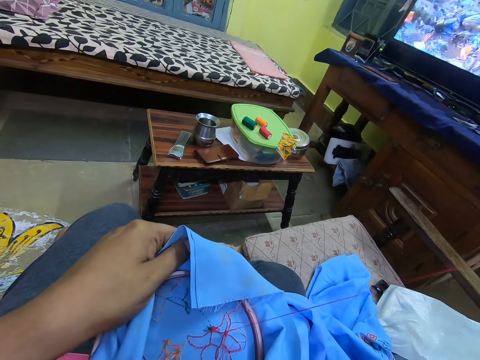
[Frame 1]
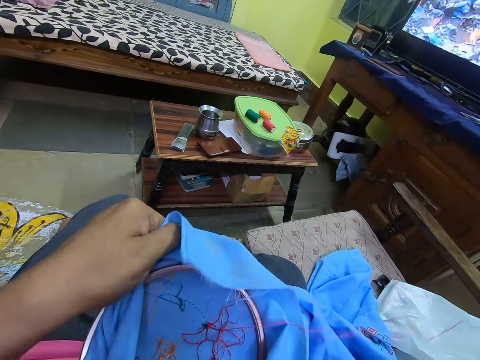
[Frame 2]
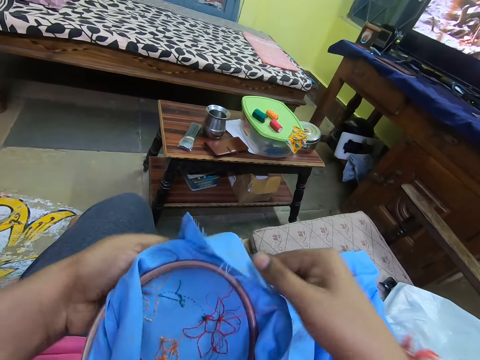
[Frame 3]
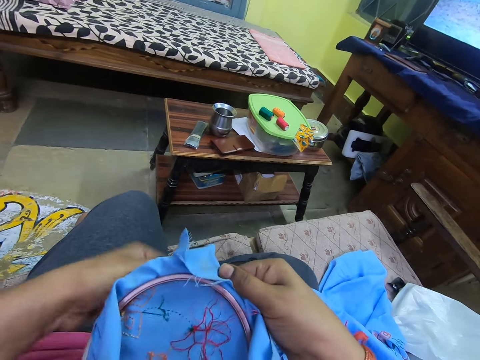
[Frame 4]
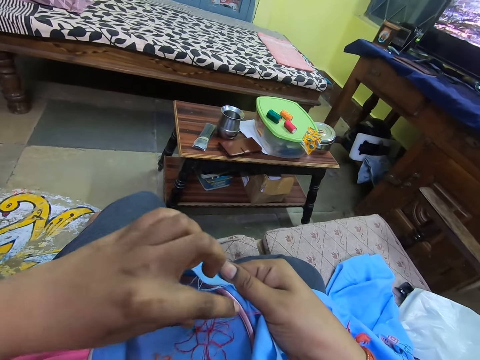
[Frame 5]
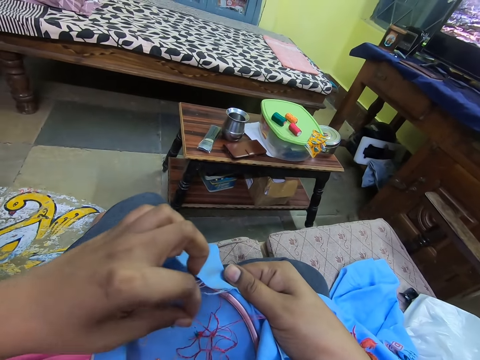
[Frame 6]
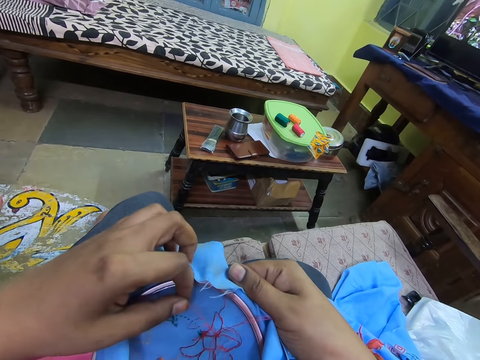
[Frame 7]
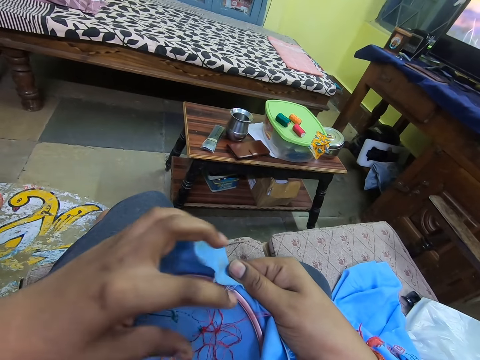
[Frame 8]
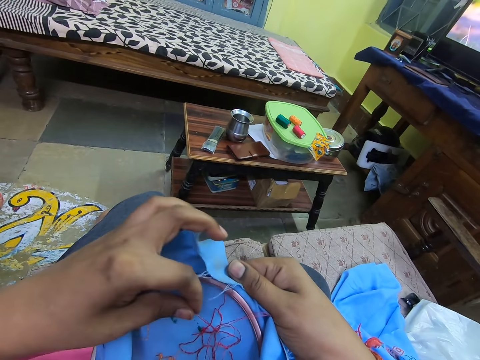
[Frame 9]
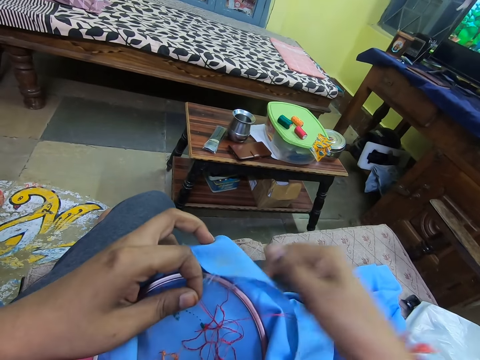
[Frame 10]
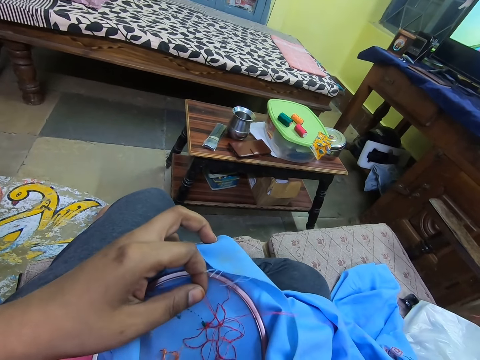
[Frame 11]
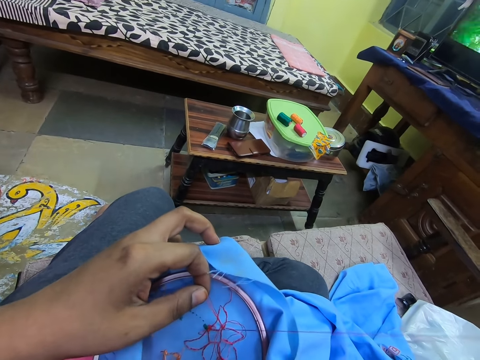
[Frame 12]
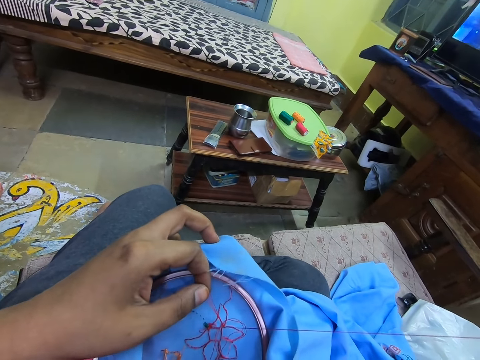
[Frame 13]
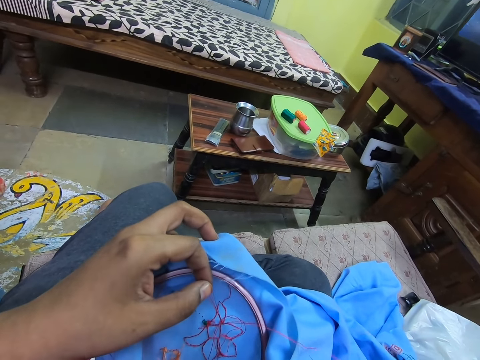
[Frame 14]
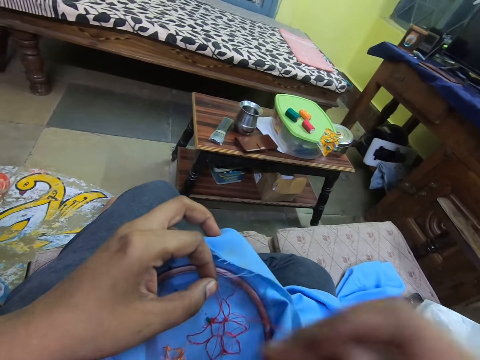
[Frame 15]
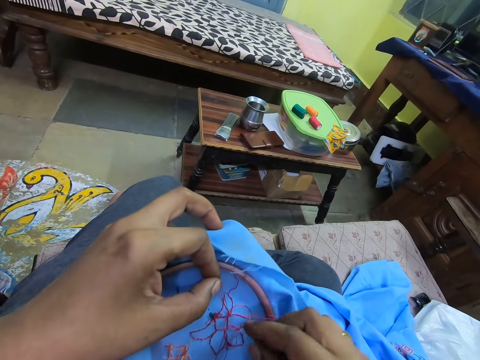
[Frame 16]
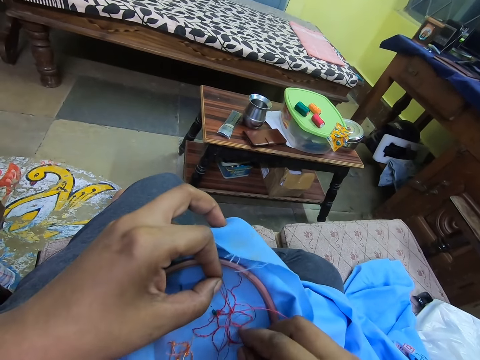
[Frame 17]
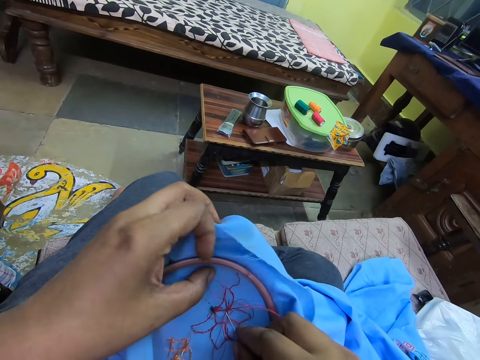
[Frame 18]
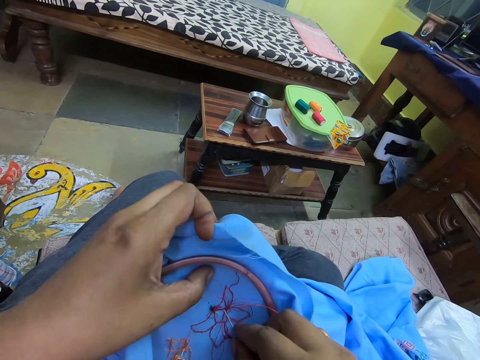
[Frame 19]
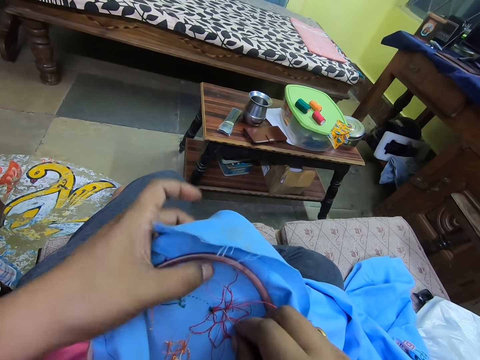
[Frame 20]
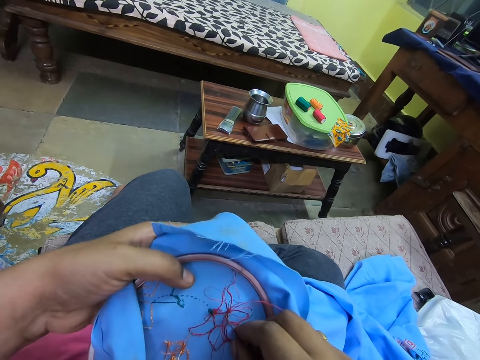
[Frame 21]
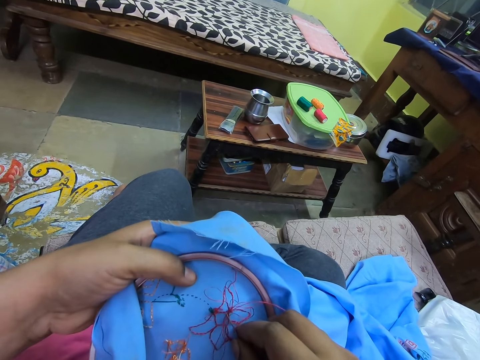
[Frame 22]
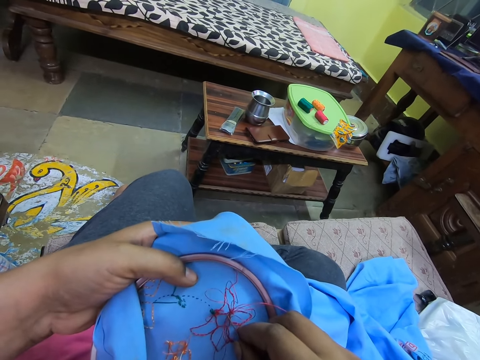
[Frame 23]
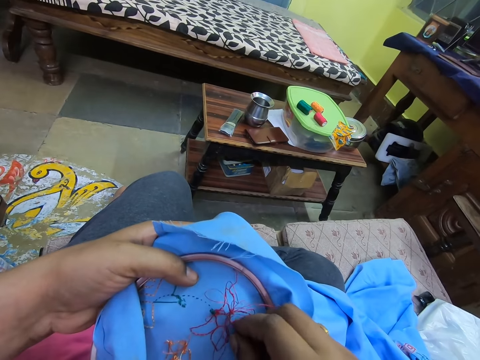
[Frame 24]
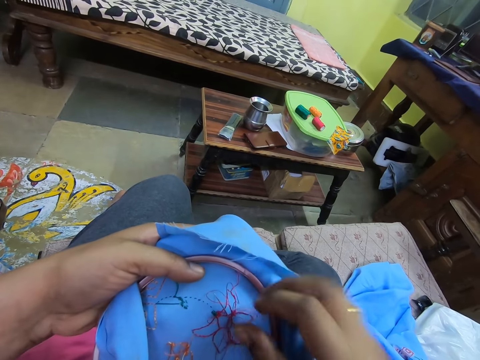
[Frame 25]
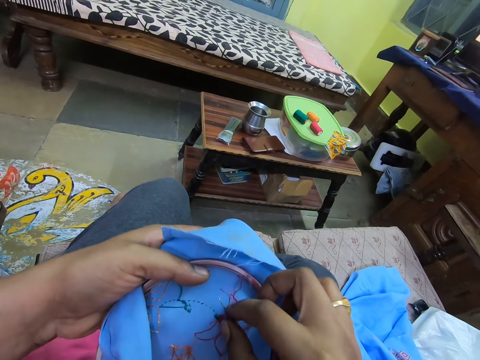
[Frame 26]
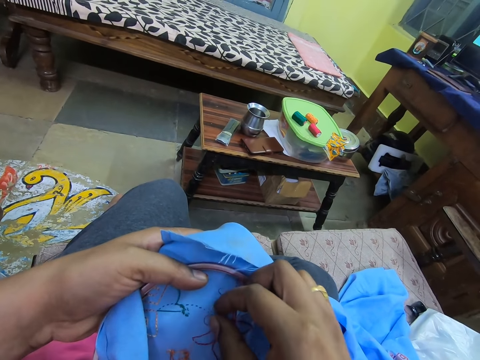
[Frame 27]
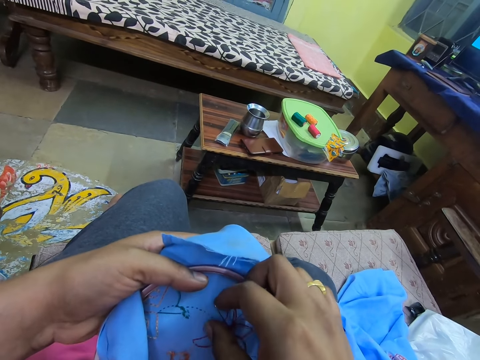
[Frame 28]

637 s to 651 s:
The camera wearer pulls the sewing thread with the hand. They embroider with the needle and the sewing thread.
